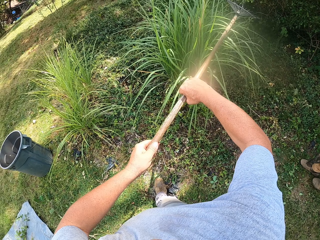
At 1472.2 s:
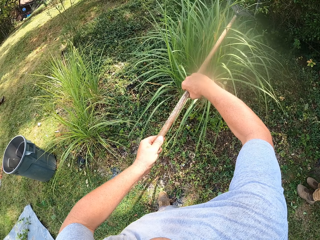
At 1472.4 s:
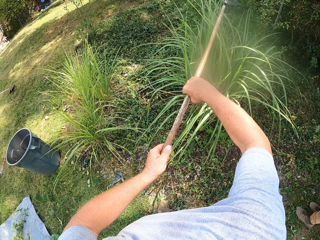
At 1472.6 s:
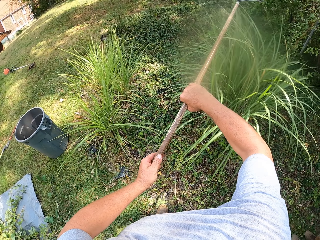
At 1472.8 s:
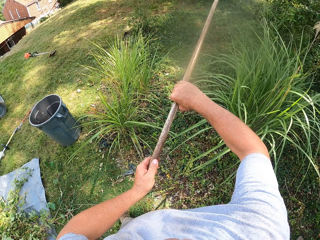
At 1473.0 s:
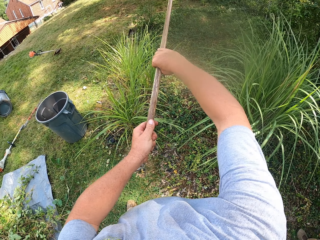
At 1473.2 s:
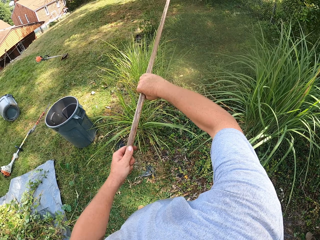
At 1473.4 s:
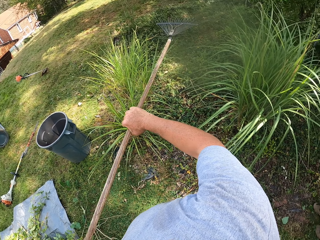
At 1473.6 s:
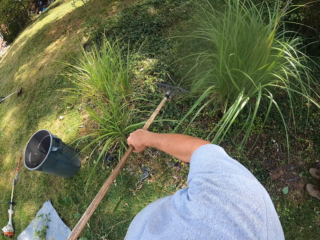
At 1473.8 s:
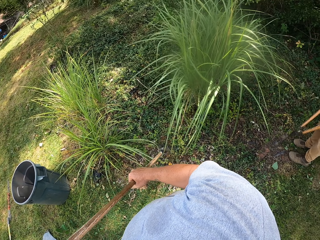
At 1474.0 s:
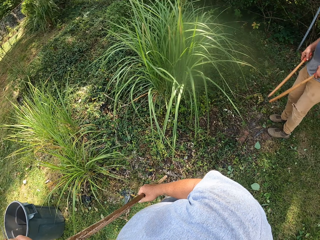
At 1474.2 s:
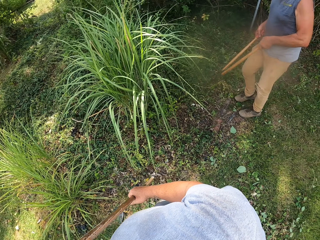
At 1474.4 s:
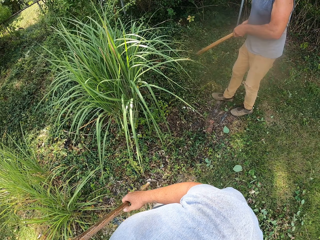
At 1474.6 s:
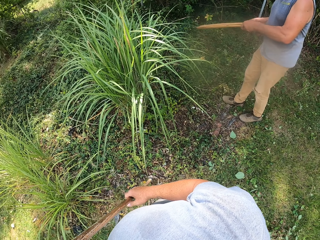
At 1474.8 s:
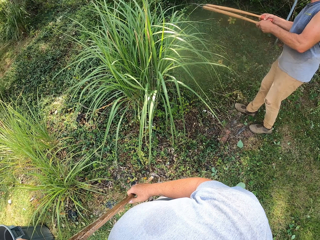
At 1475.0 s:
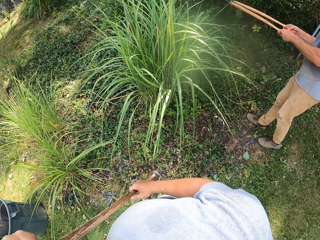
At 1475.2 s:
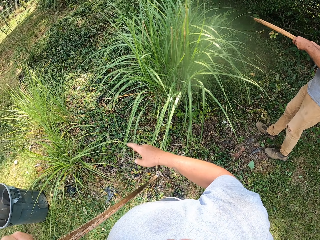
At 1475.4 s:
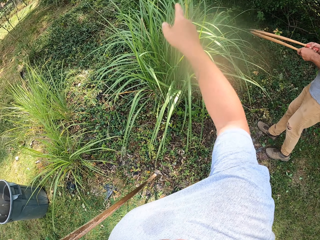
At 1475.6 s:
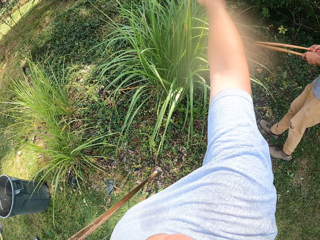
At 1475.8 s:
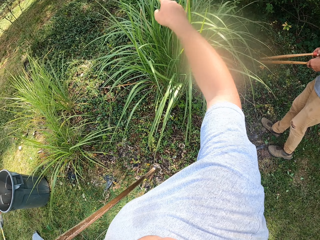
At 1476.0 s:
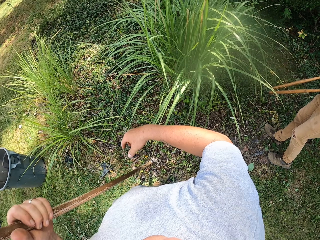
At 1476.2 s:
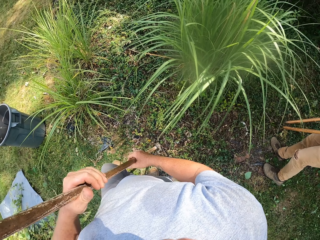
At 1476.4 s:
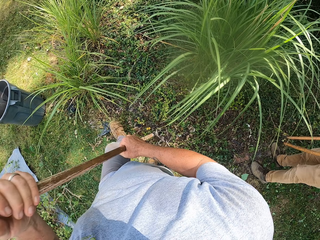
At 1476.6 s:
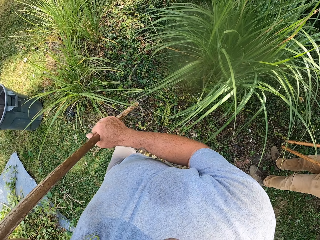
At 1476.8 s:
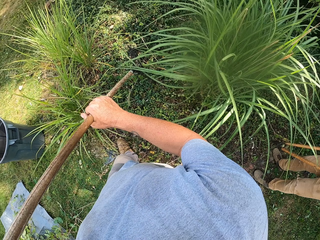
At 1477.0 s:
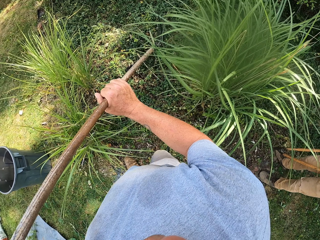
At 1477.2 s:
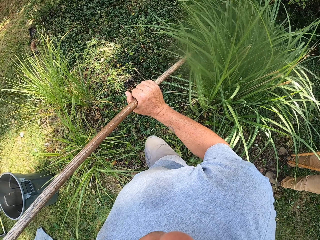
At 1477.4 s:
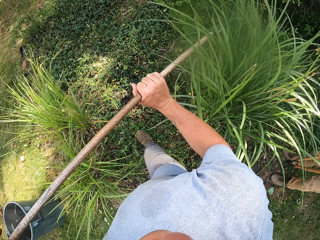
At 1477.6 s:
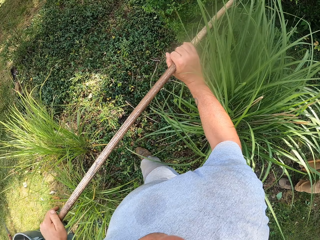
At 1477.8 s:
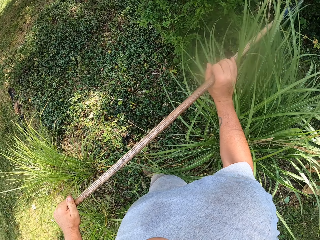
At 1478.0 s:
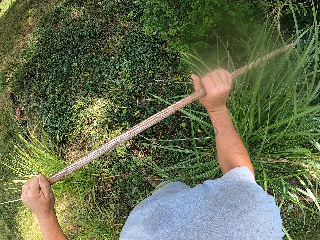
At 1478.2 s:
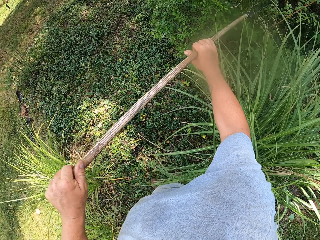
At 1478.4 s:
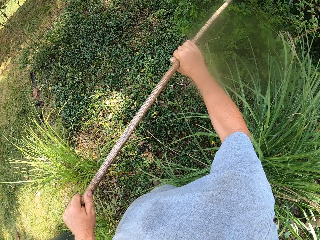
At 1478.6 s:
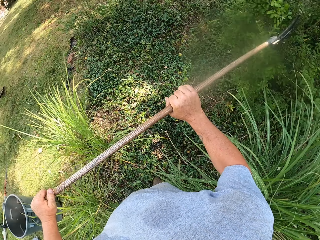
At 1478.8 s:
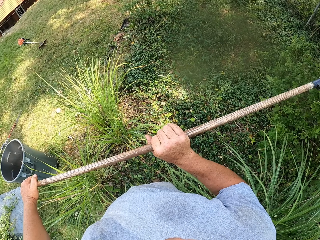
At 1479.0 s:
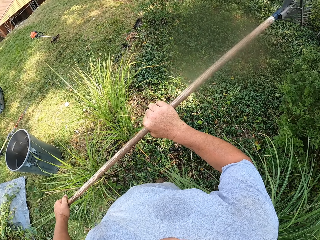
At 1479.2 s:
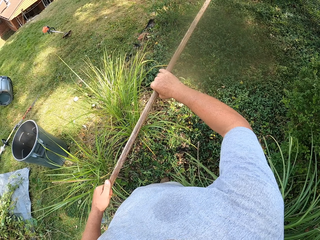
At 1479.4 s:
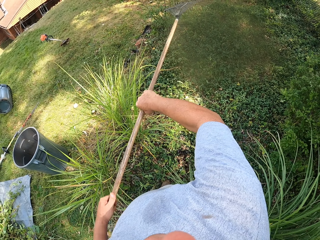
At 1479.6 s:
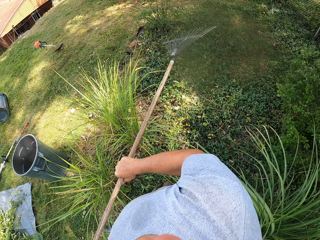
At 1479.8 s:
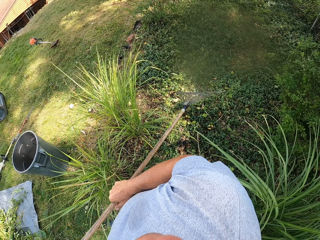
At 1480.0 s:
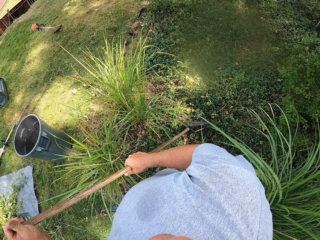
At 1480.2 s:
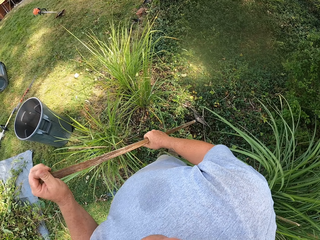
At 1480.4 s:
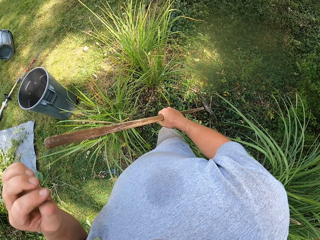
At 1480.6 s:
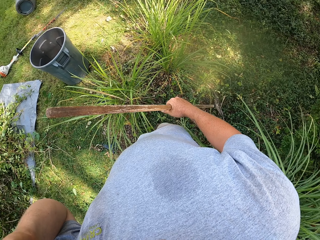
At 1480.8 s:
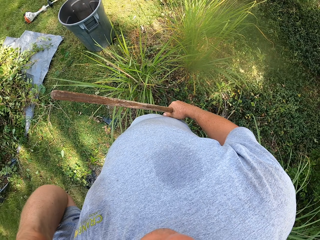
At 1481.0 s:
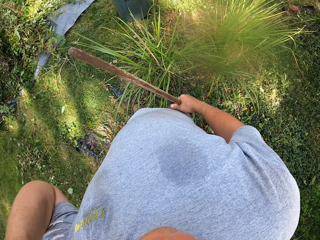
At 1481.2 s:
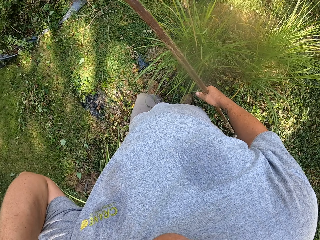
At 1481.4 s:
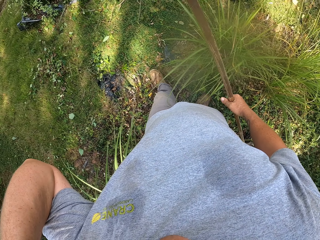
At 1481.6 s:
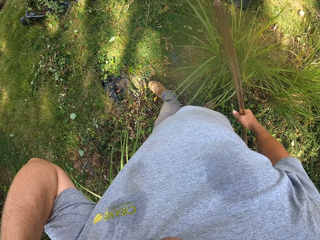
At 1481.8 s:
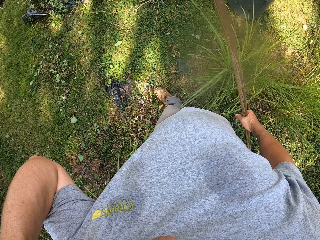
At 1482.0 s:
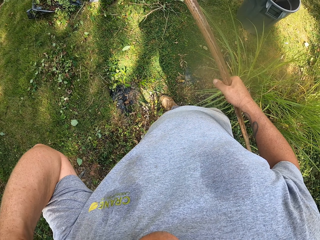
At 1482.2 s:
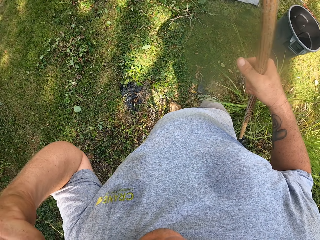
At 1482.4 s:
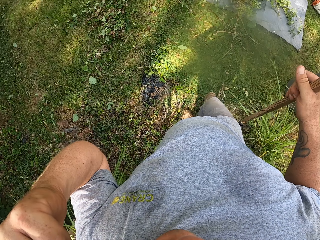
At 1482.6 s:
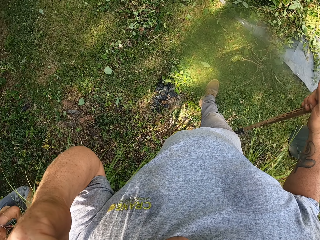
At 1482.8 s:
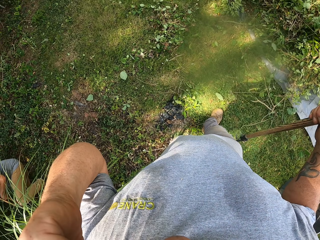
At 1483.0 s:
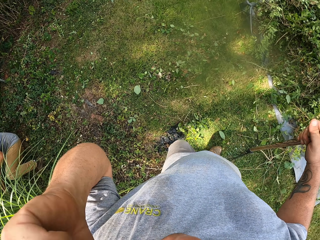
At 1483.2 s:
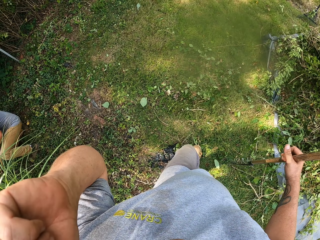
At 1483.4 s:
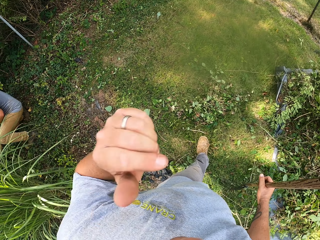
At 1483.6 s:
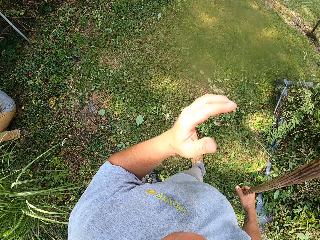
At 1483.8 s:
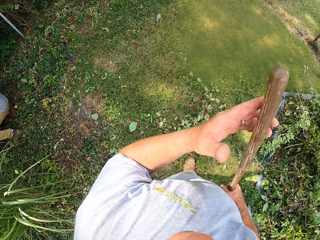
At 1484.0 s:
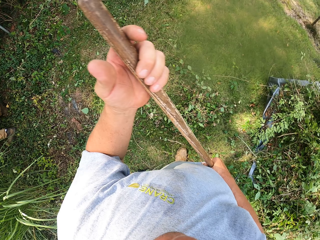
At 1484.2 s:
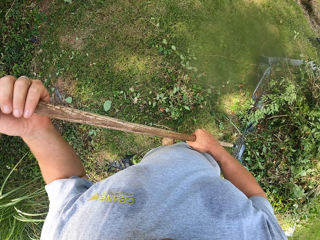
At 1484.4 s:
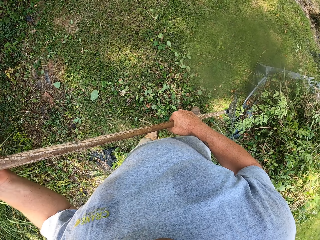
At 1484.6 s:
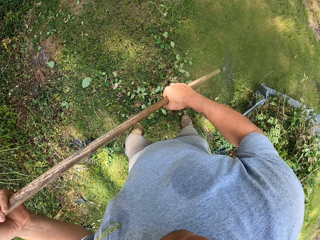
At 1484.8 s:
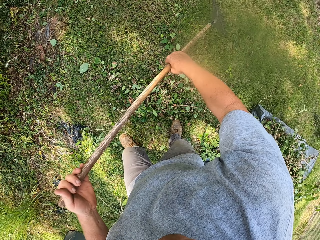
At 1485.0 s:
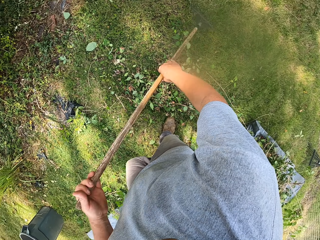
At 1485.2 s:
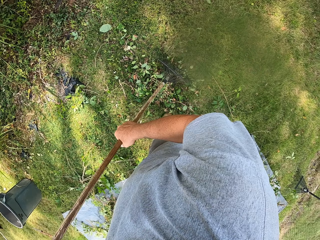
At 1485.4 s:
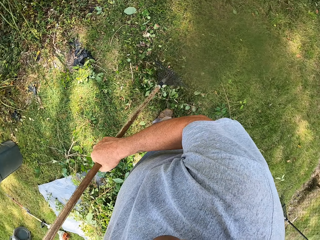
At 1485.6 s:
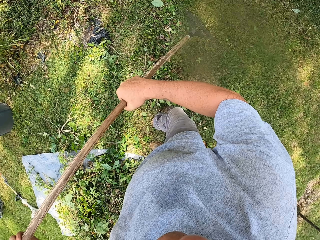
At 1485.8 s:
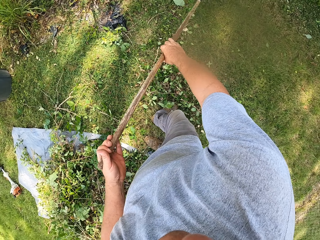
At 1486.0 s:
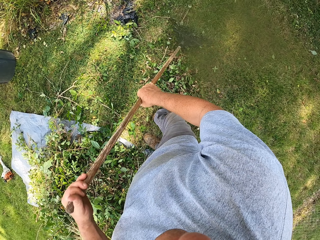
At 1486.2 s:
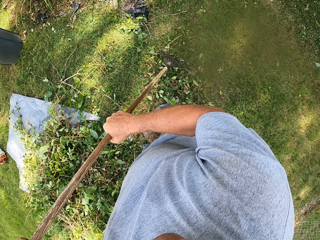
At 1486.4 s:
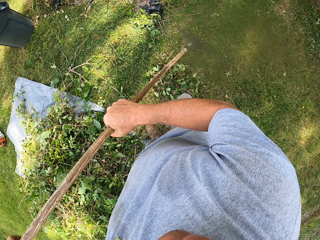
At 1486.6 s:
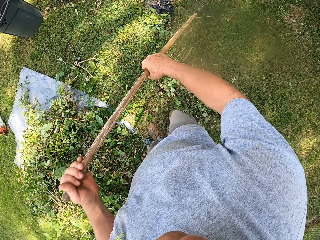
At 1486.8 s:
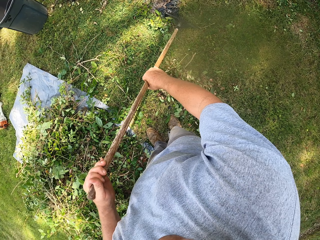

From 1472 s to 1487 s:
The camera wearer points to the other side with the rake. He moves his right hand. He does gestures with his left hand to a man. He moves around the compound and touches the grass with the rake. He raises his left hand towards something and withdraws his left hand from something. He collects dust in the compound with the rake on the ground.

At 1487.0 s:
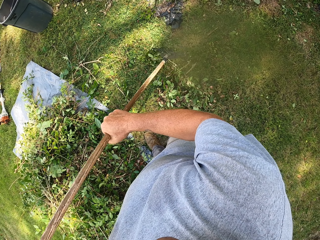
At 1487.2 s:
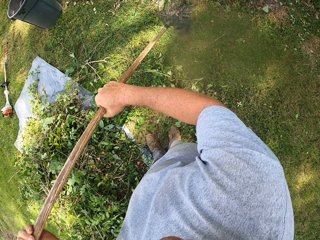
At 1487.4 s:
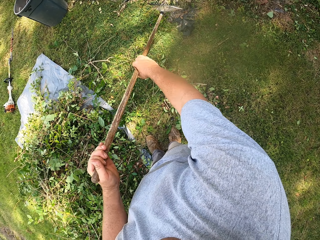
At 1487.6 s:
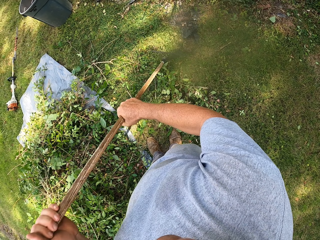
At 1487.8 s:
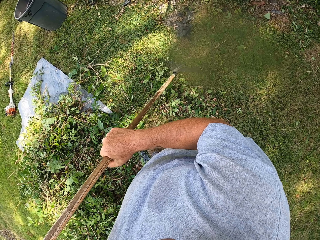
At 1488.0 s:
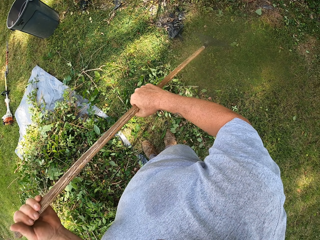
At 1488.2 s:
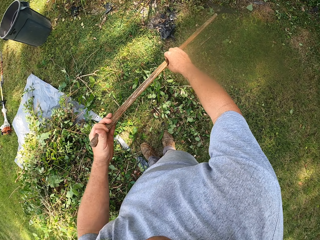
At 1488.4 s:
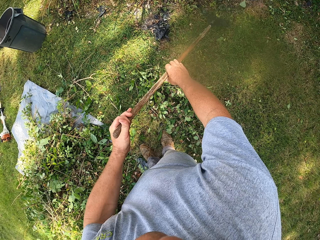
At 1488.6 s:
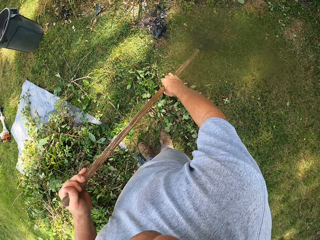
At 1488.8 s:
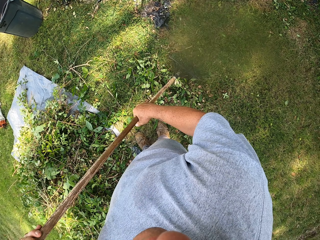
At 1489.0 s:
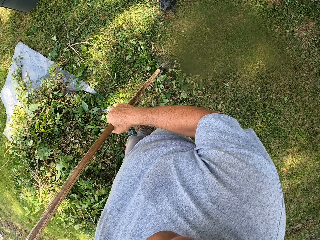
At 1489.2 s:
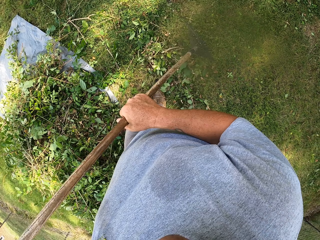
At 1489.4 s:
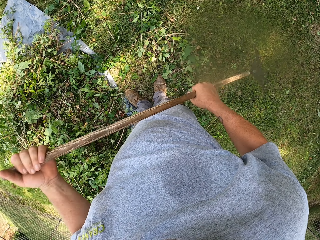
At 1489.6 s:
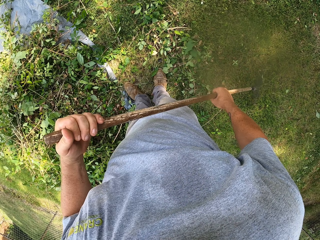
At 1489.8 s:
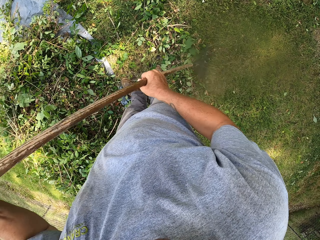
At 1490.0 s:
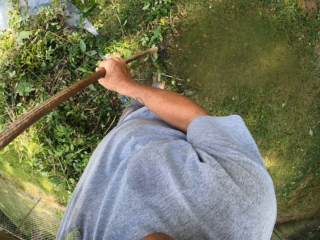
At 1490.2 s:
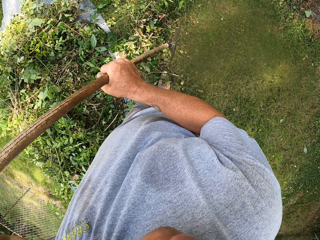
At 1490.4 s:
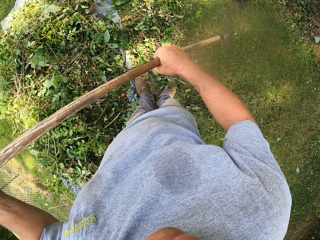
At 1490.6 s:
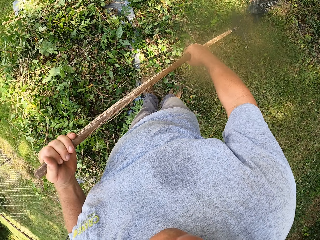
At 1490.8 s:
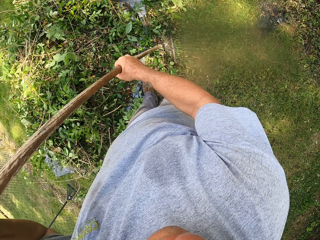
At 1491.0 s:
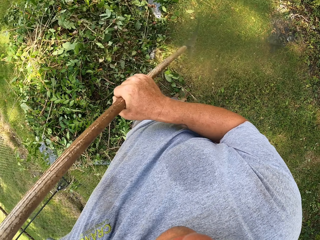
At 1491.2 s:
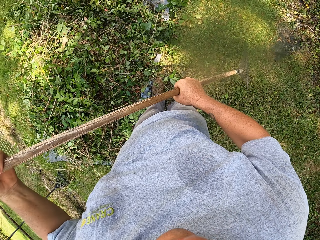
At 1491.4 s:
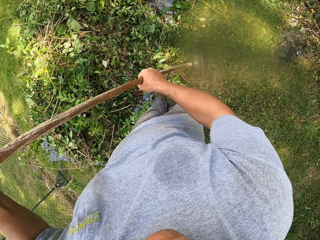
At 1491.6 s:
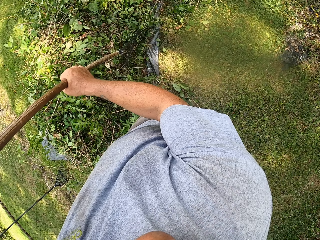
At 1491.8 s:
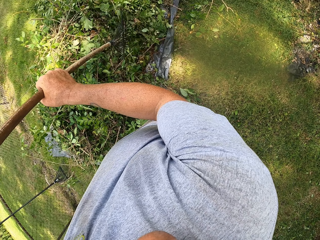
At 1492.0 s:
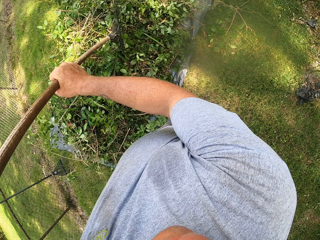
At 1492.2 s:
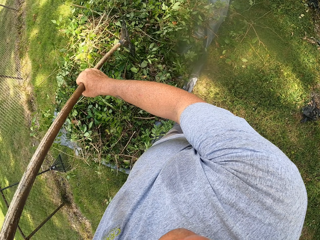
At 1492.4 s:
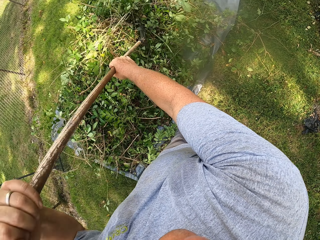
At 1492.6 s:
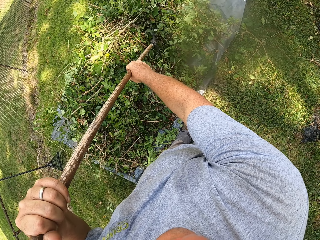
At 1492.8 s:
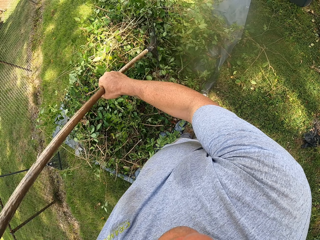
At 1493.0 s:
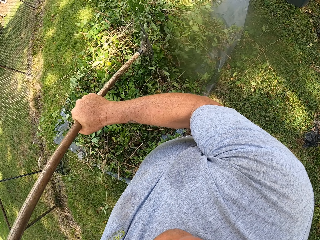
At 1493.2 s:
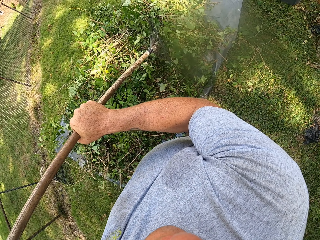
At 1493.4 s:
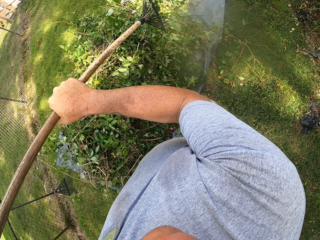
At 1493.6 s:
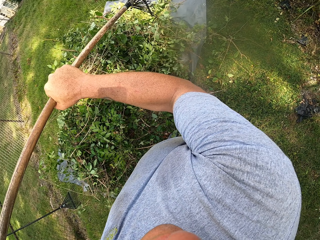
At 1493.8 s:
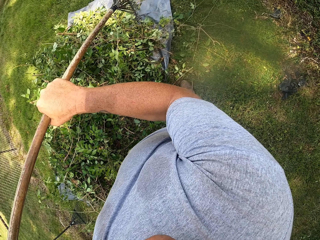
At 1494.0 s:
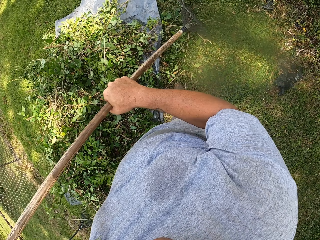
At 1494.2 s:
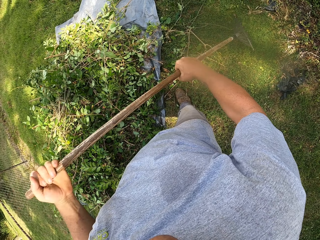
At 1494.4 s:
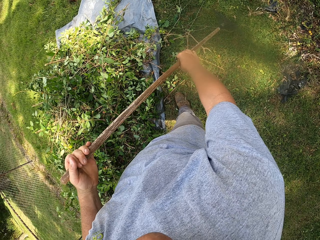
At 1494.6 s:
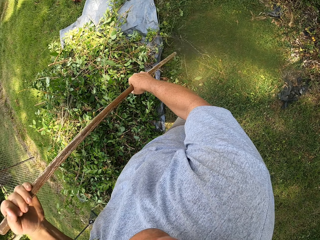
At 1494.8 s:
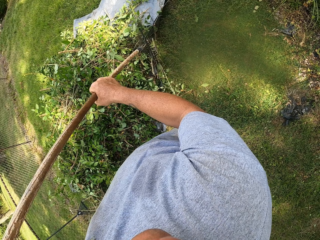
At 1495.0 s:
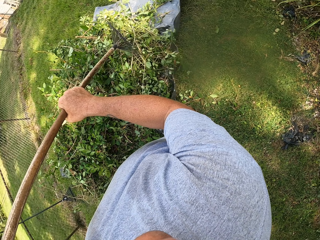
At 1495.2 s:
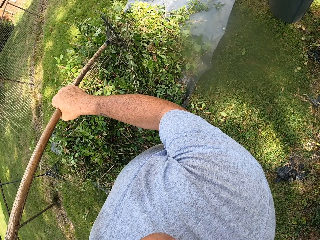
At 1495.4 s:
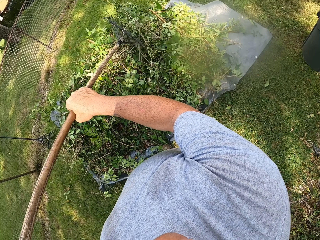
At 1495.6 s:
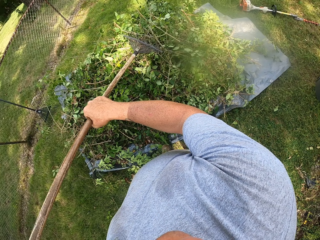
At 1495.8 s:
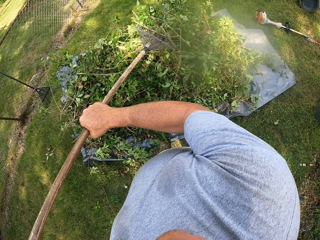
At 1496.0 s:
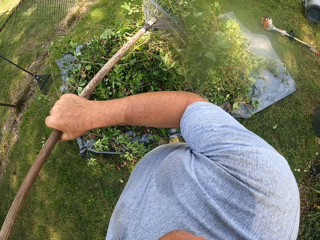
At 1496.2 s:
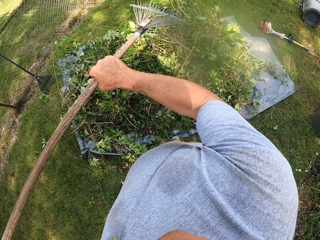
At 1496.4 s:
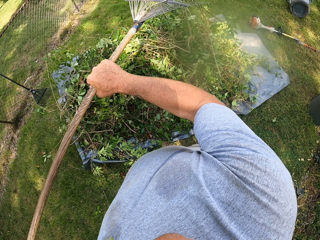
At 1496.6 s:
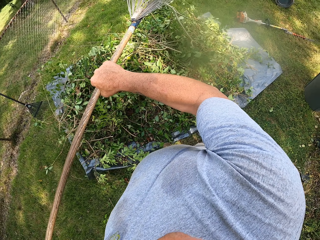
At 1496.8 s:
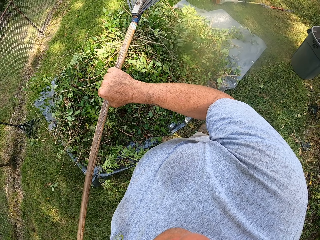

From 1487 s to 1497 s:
The camera wearer puts the dust on a polythene paper.
